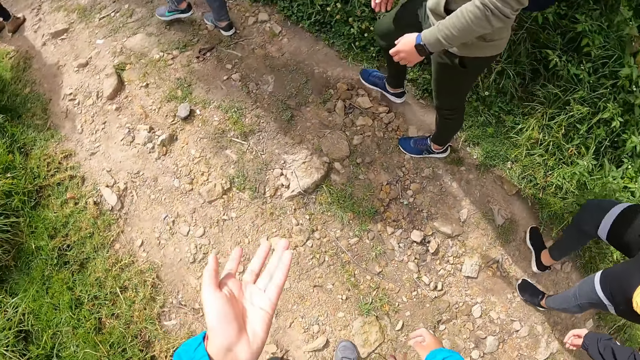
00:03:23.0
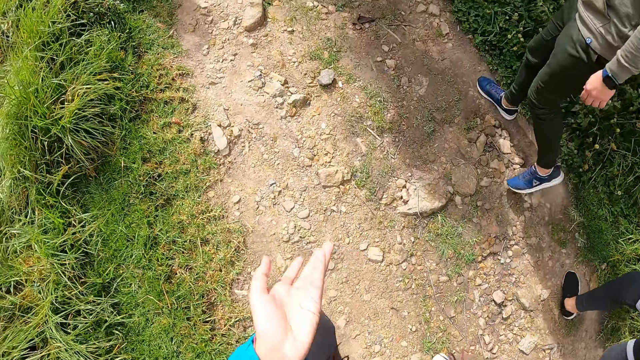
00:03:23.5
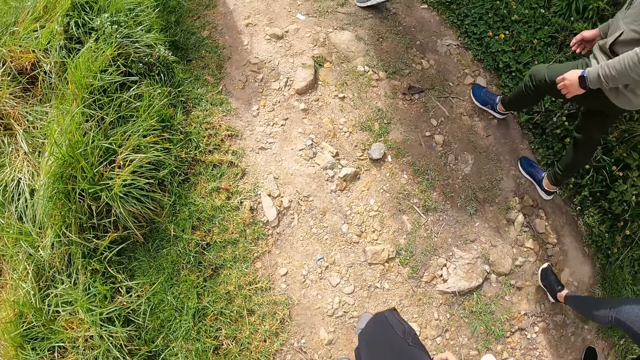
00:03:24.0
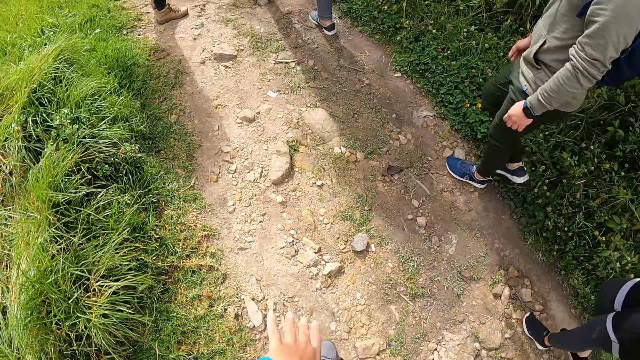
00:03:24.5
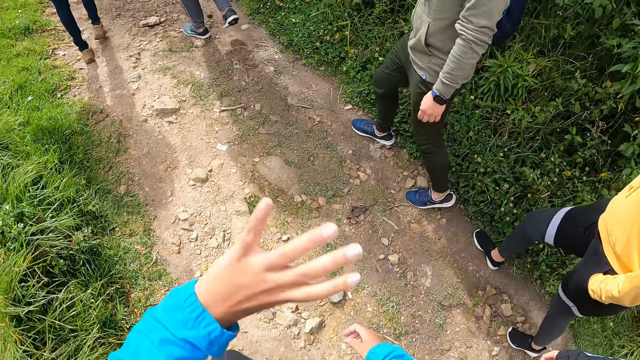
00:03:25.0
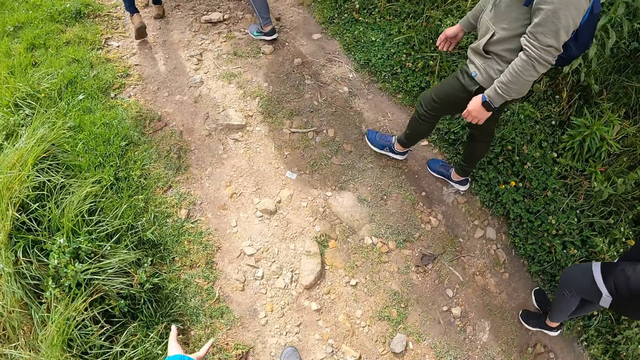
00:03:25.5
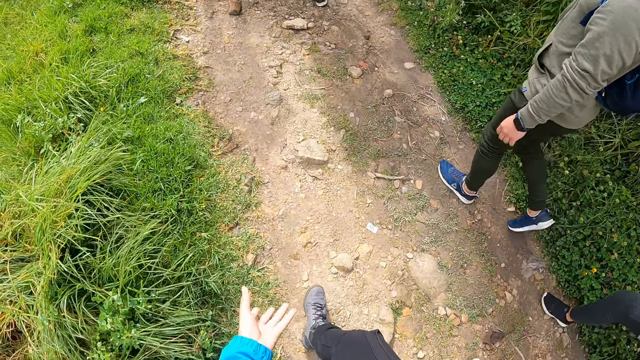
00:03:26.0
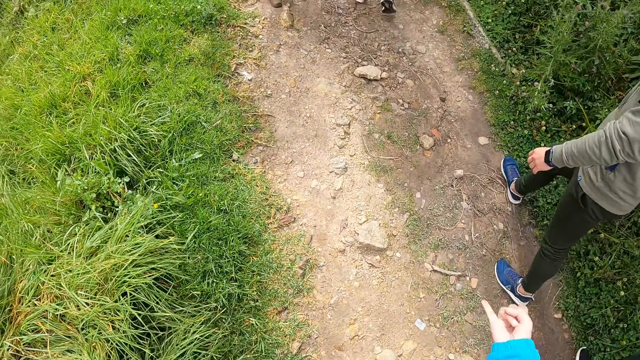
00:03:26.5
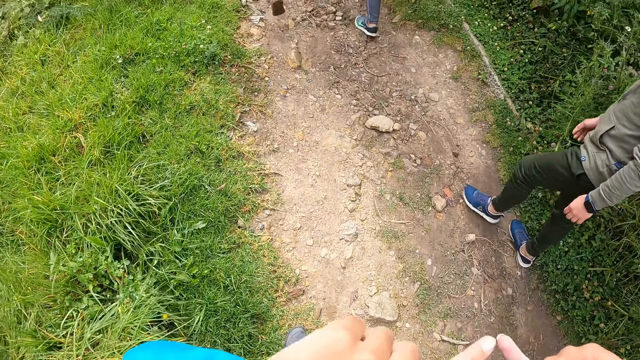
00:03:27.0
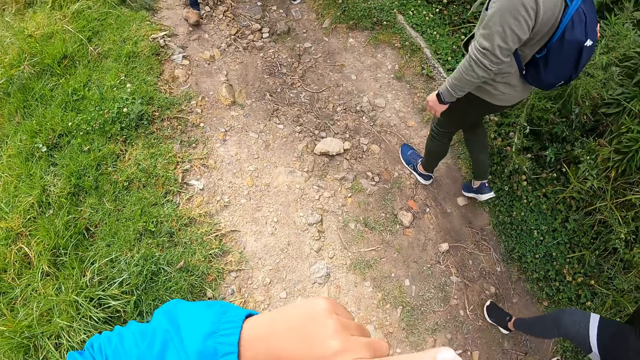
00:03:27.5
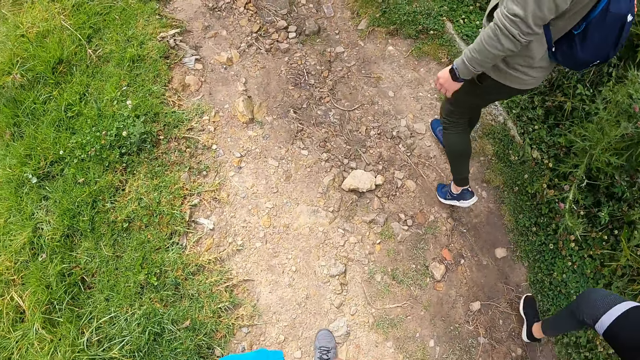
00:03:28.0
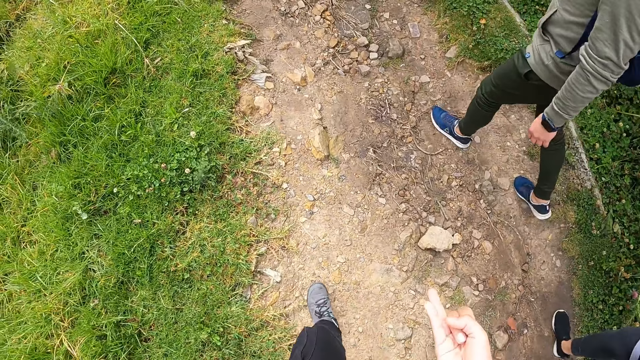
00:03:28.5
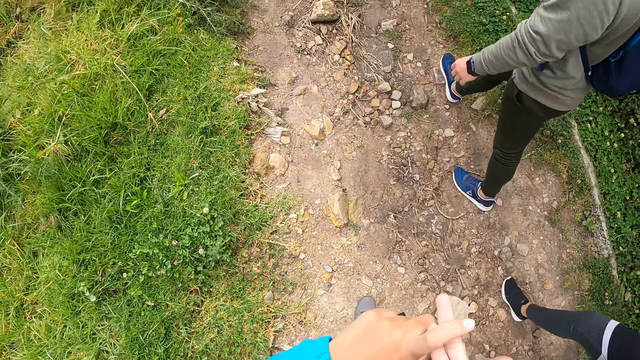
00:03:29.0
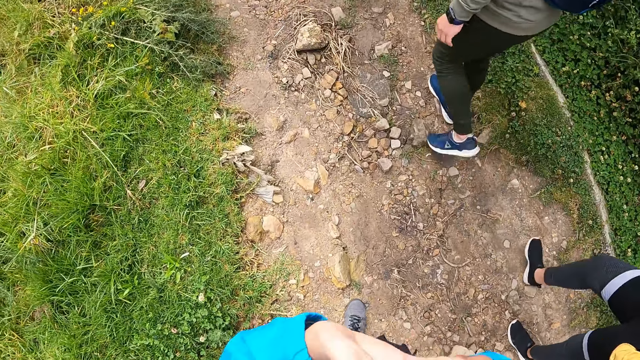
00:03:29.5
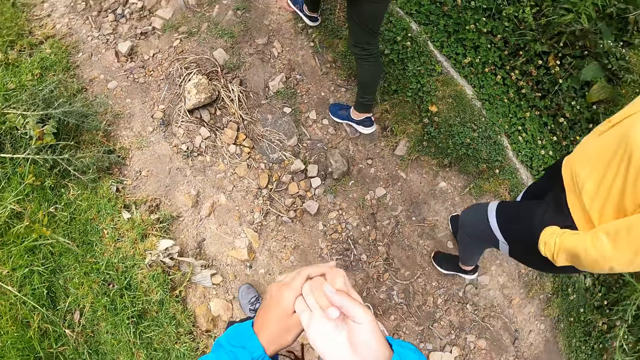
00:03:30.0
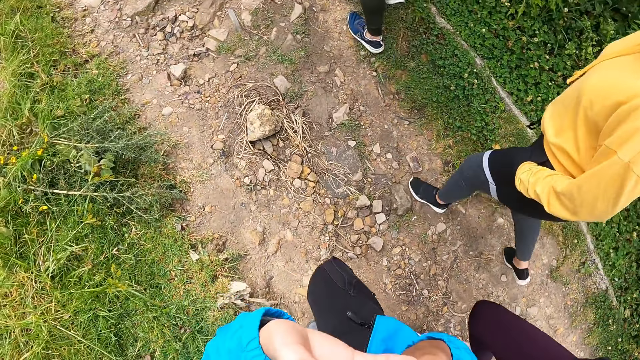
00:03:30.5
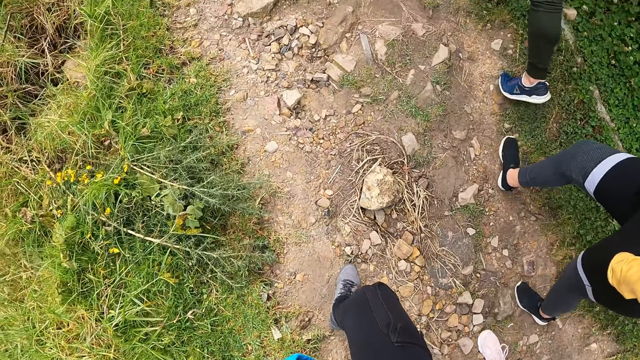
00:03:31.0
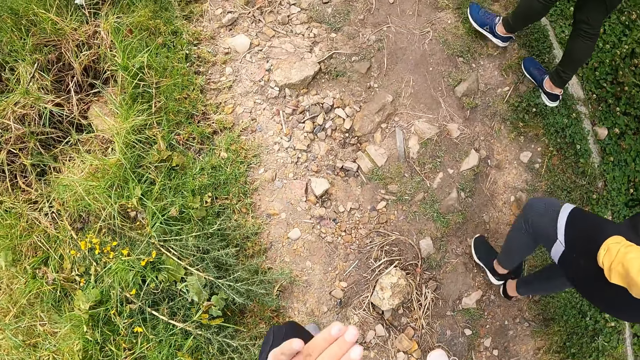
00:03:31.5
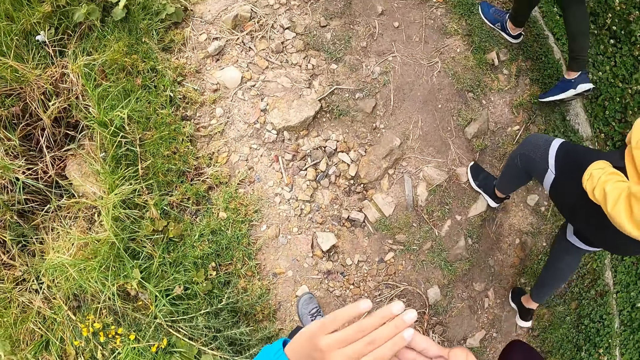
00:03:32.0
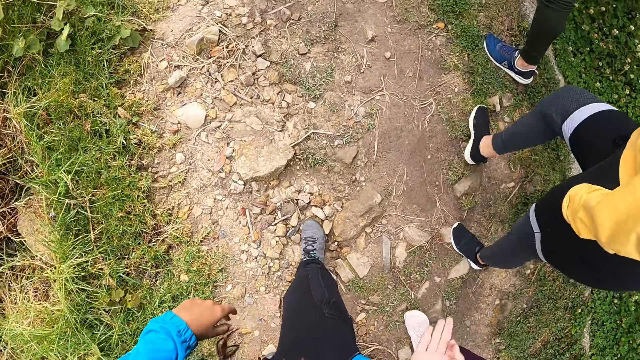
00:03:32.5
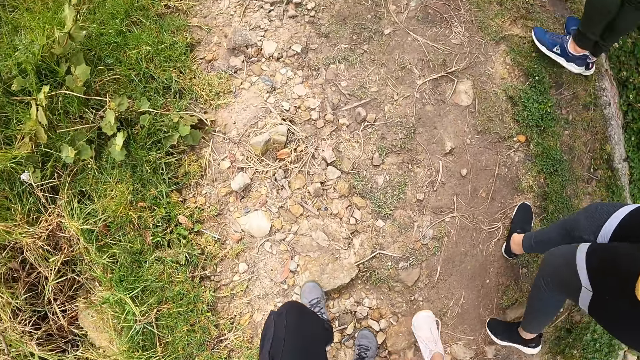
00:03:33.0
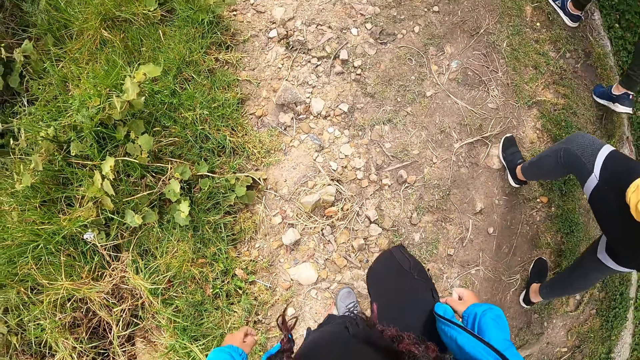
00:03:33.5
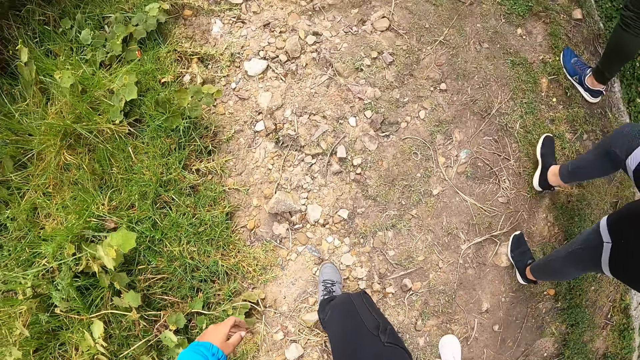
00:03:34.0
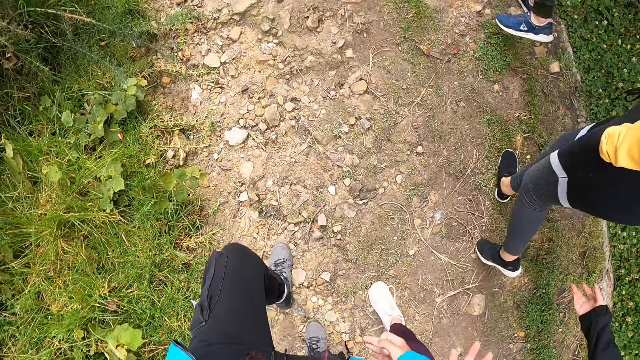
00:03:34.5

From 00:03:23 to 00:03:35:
The camera wearer walks.

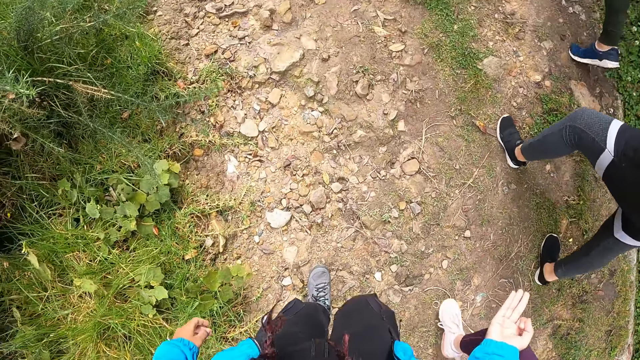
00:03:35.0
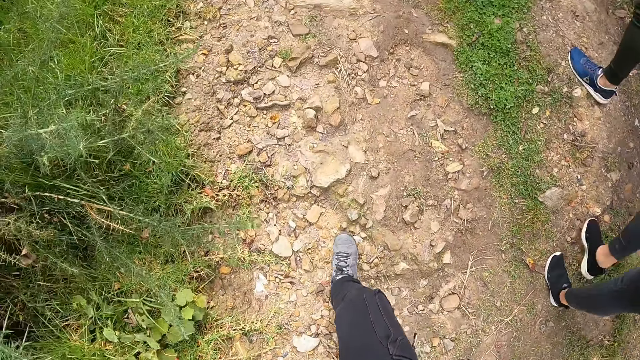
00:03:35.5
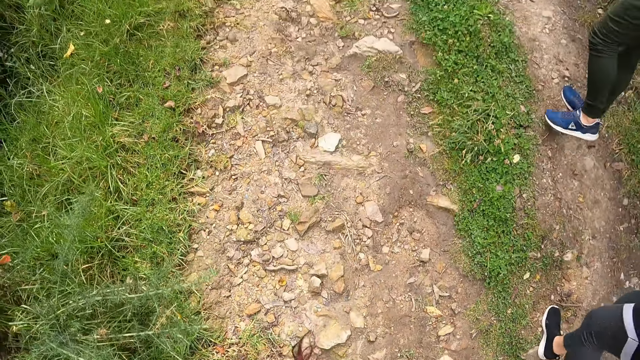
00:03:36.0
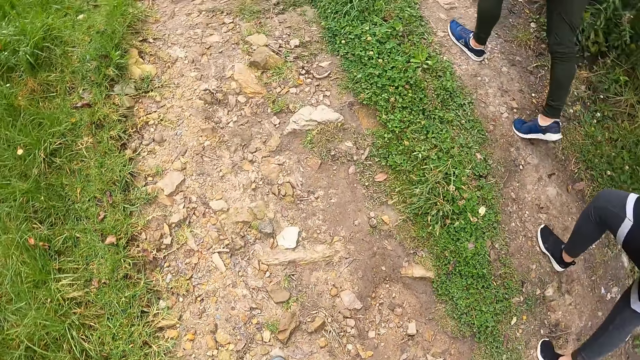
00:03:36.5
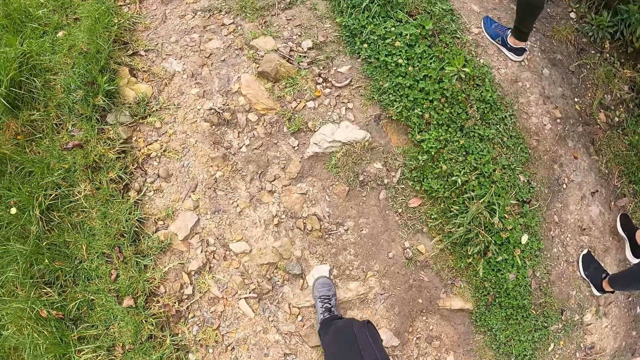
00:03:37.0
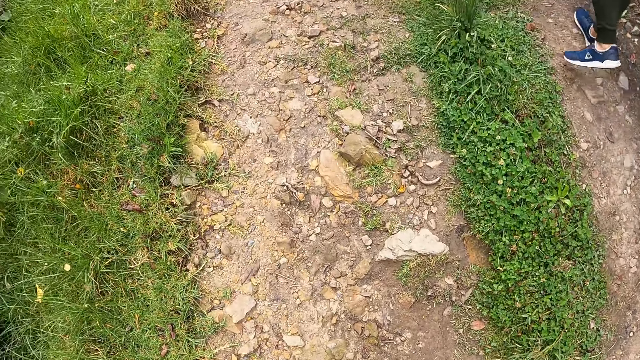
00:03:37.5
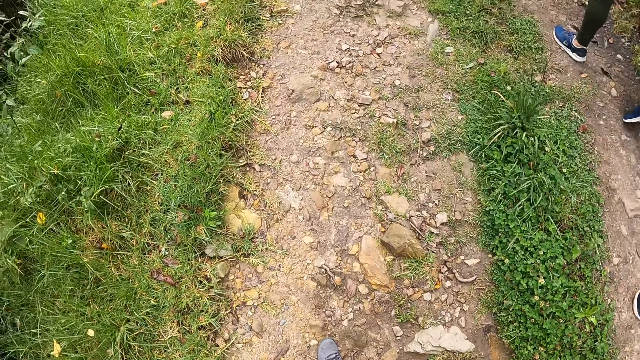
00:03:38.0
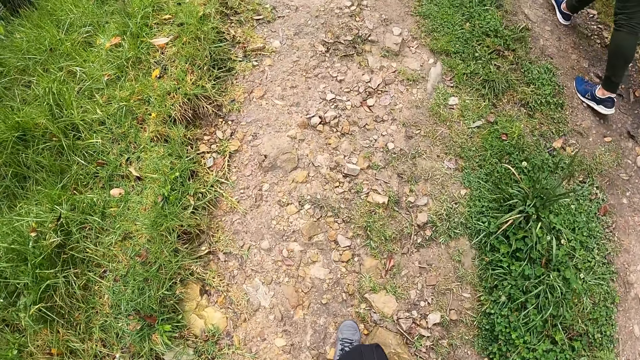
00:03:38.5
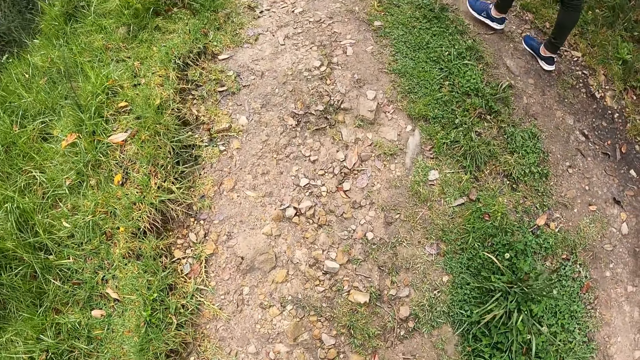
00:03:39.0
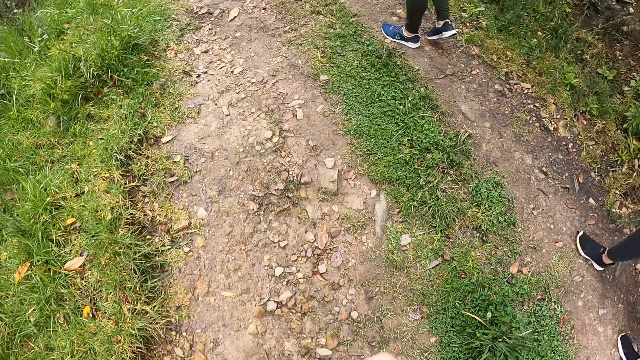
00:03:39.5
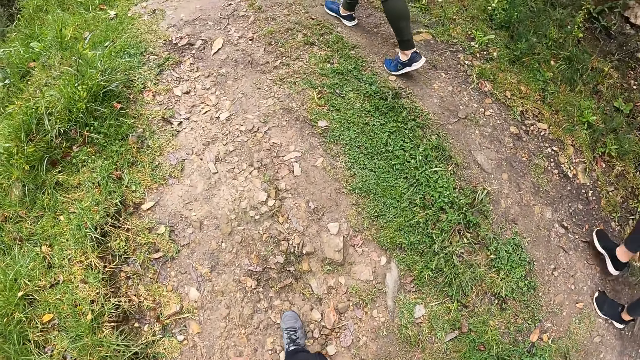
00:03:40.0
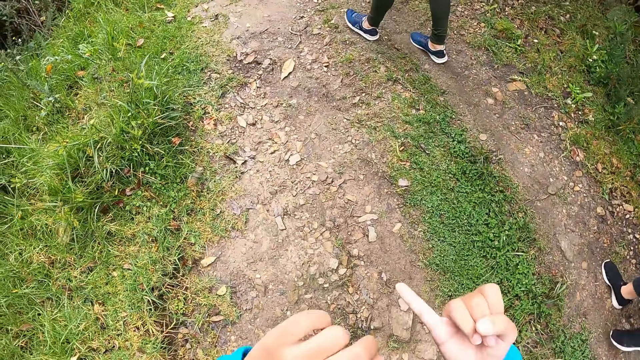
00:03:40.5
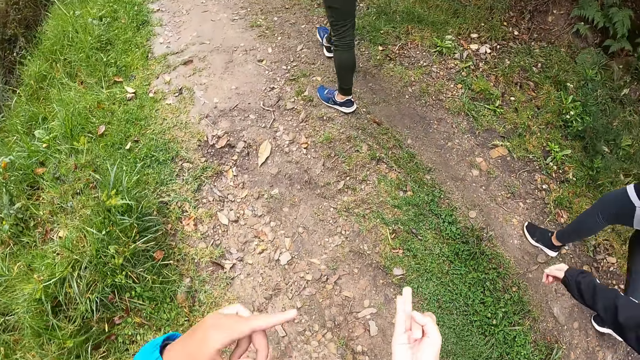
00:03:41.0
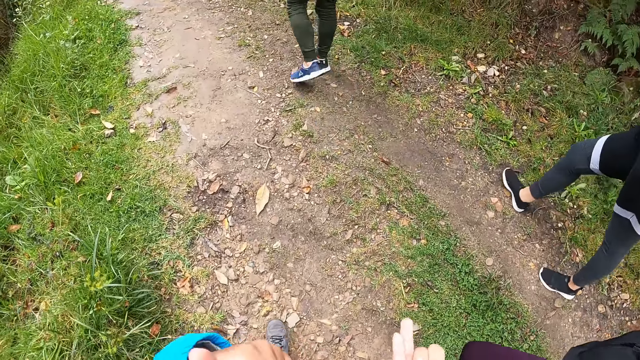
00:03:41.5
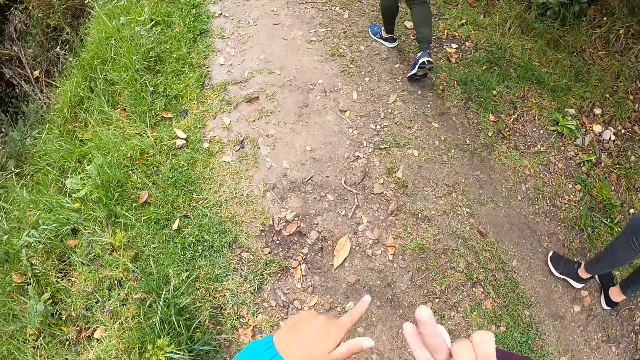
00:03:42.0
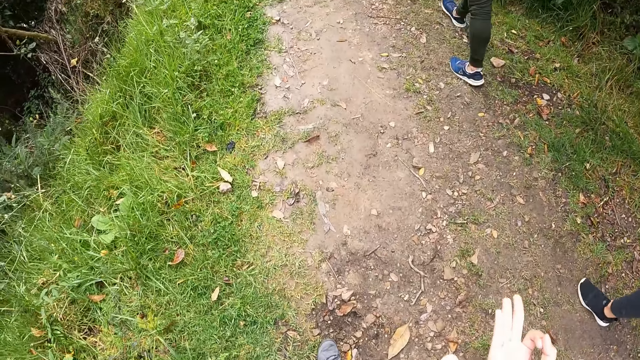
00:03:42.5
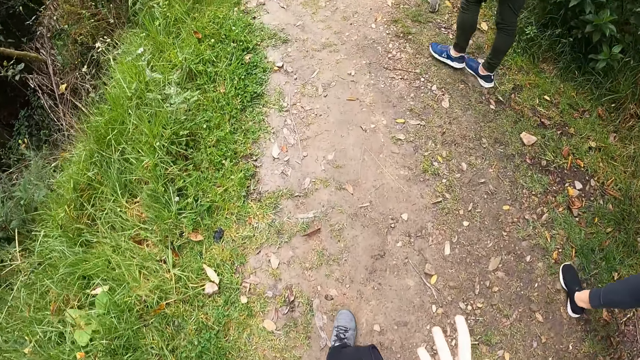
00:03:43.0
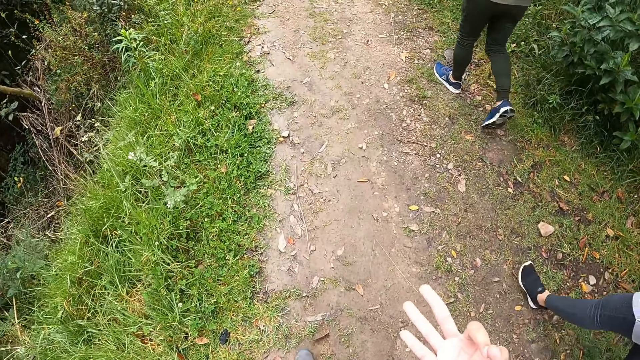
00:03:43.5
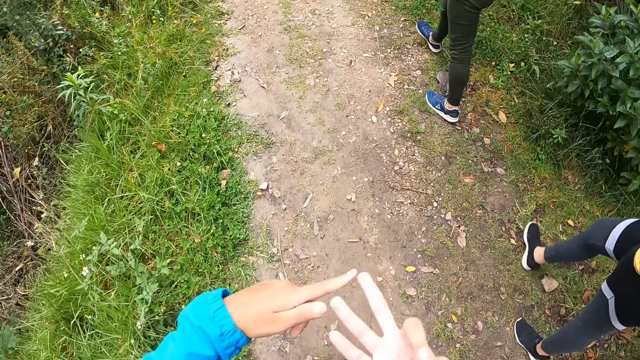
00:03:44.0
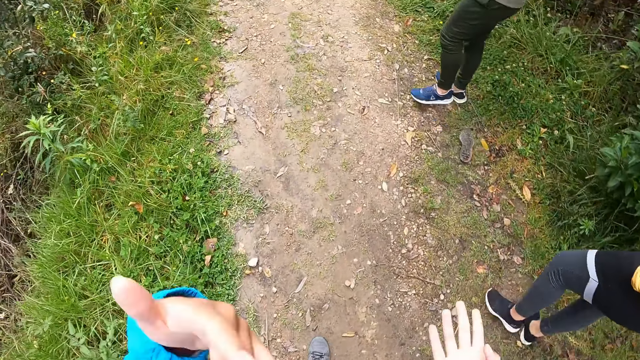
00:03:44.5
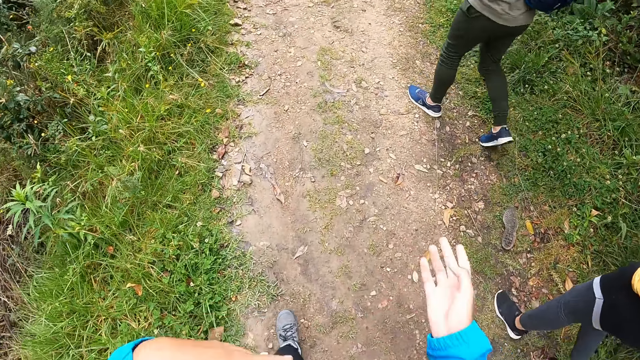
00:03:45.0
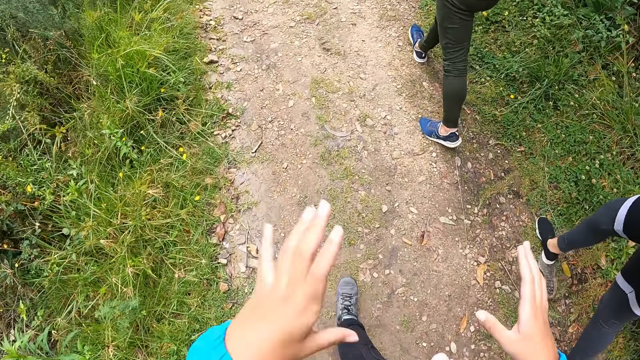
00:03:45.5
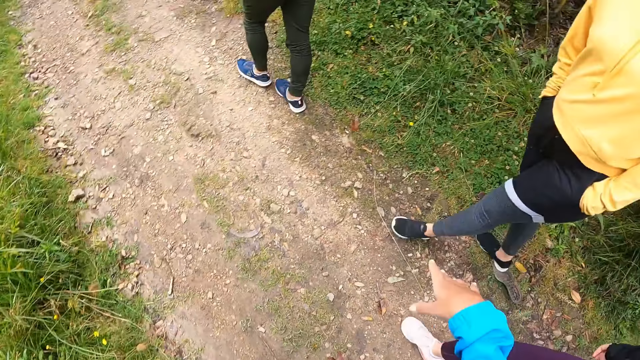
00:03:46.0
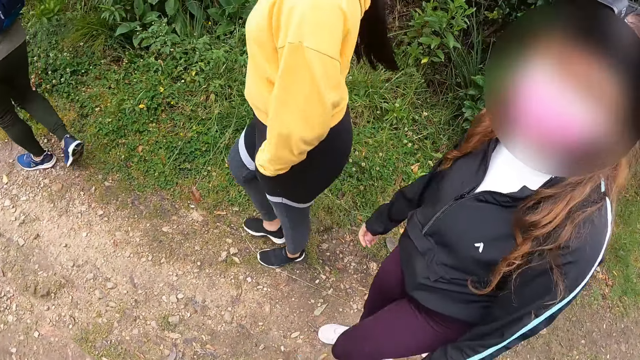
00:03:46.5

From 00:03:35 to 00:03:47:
The camera wearer walks. They use hand gestures.
